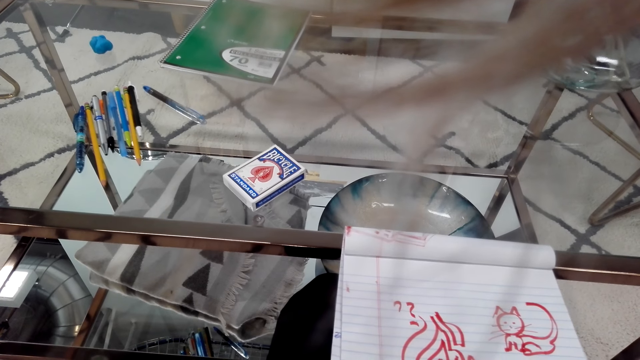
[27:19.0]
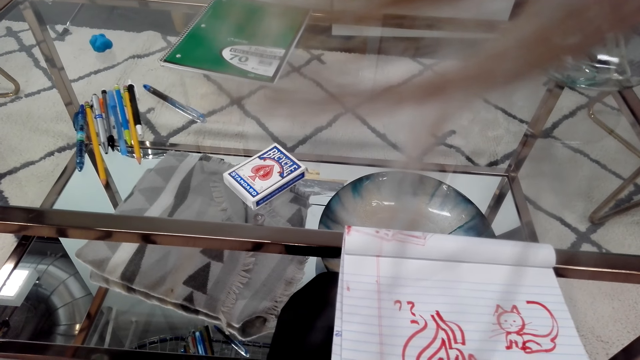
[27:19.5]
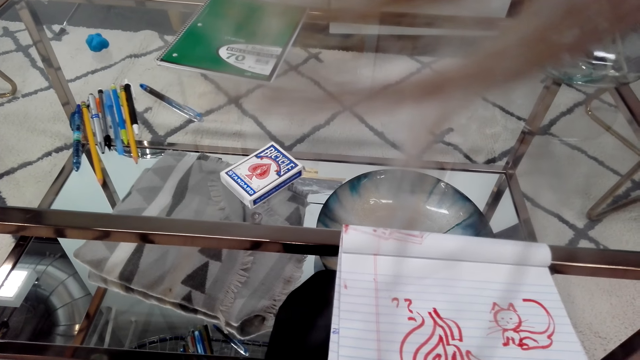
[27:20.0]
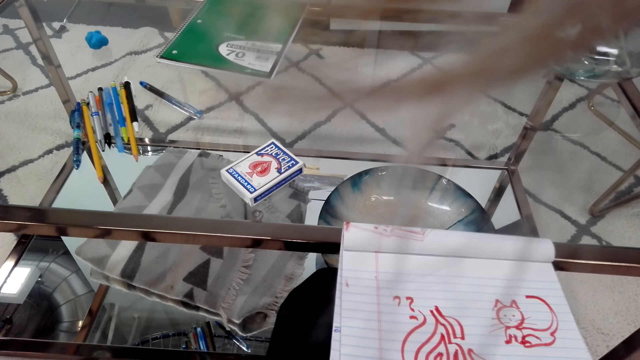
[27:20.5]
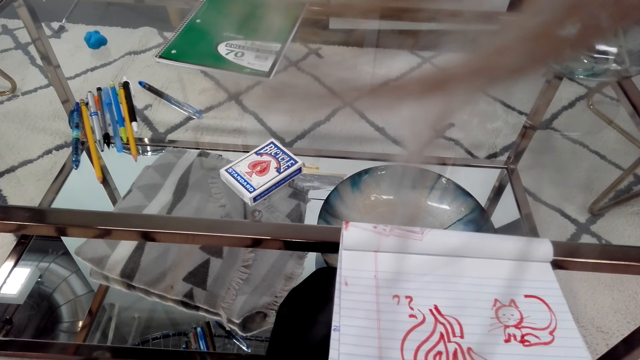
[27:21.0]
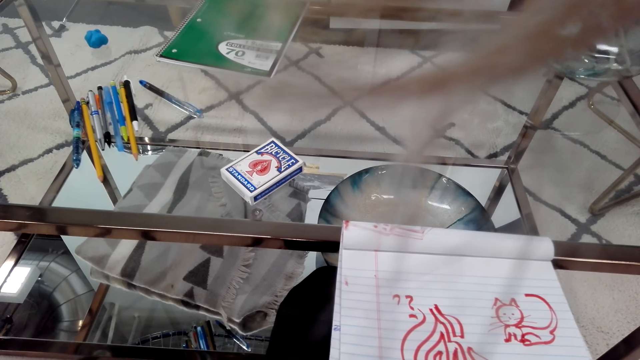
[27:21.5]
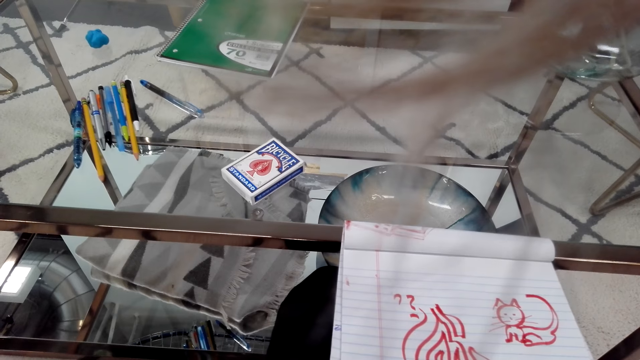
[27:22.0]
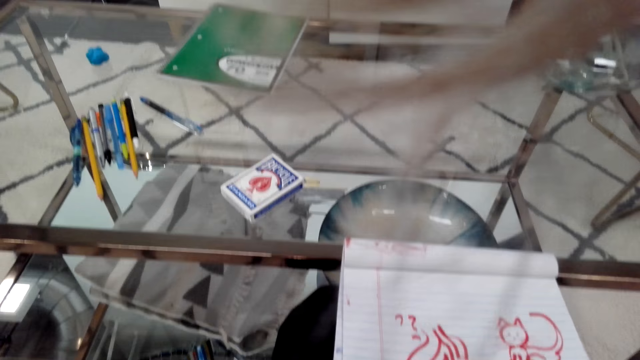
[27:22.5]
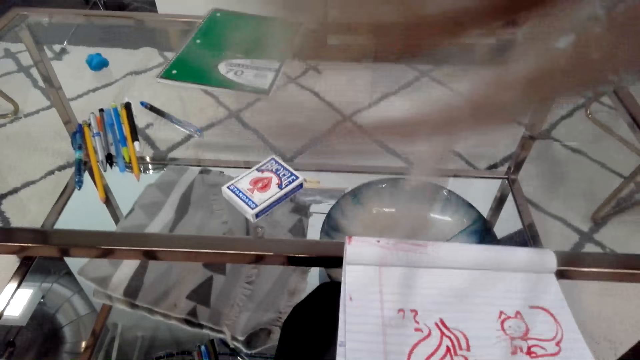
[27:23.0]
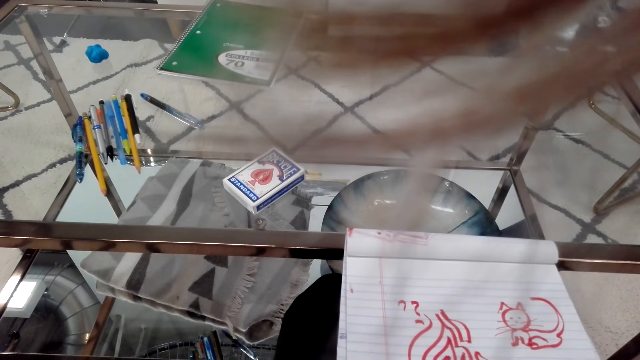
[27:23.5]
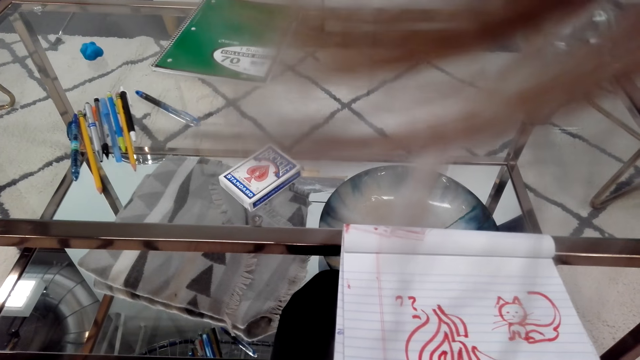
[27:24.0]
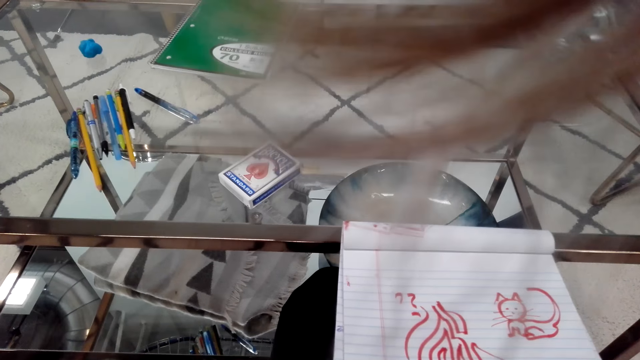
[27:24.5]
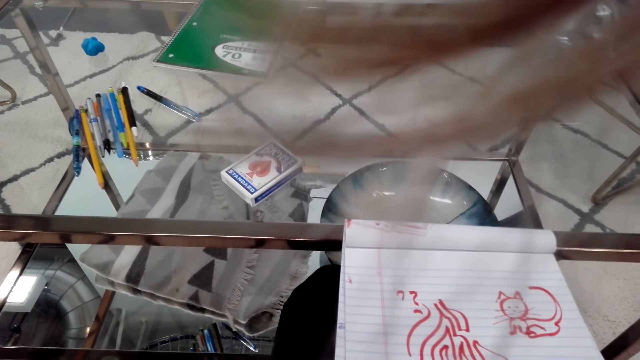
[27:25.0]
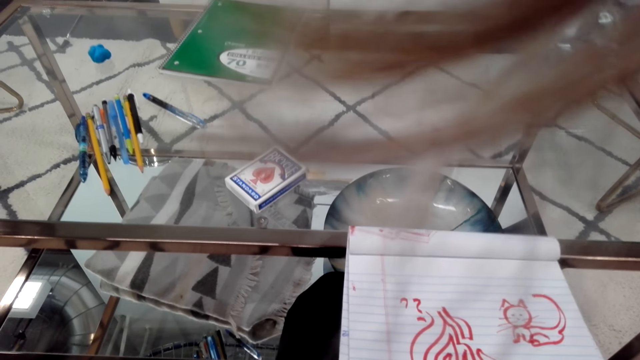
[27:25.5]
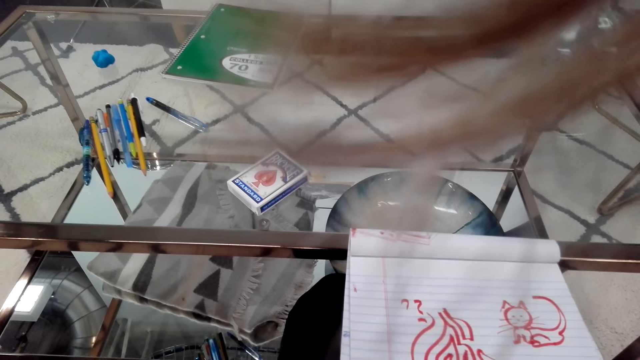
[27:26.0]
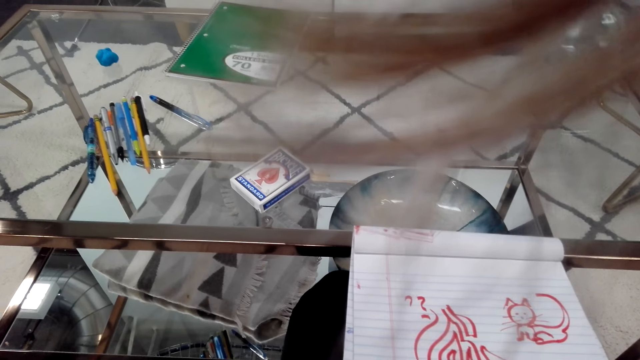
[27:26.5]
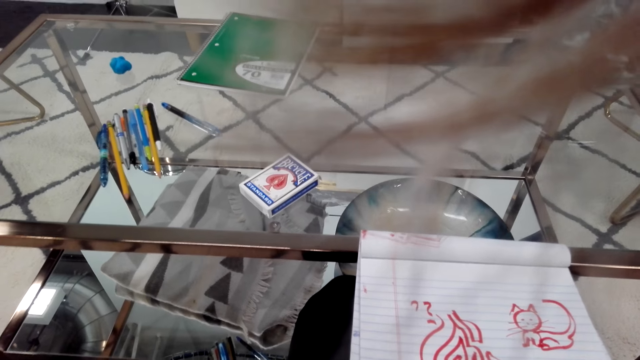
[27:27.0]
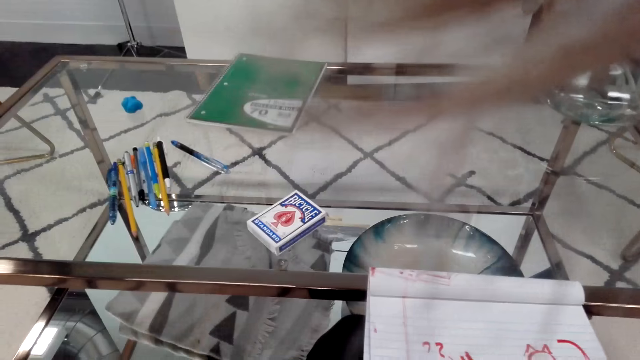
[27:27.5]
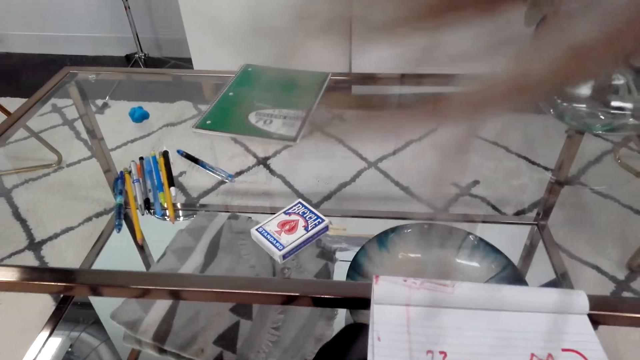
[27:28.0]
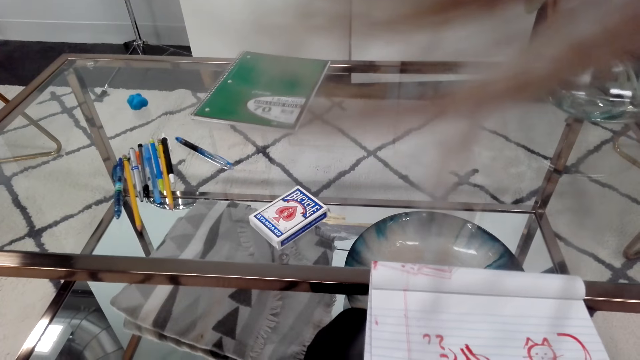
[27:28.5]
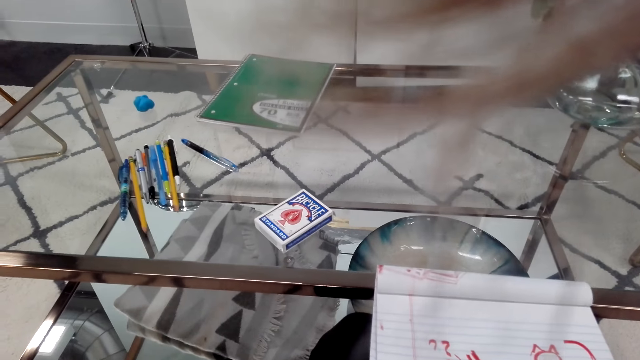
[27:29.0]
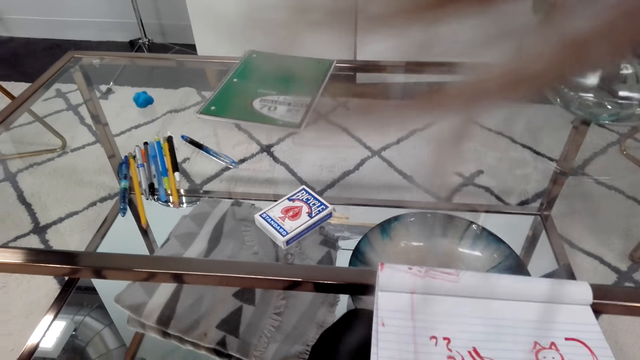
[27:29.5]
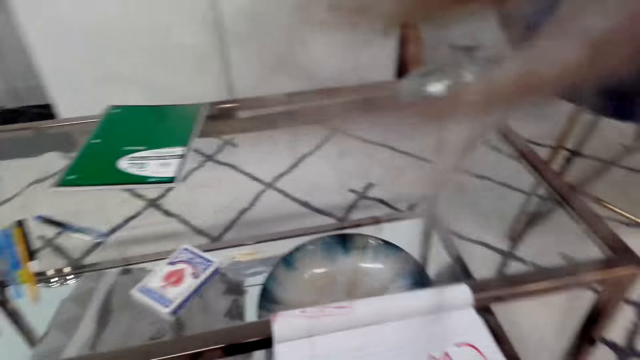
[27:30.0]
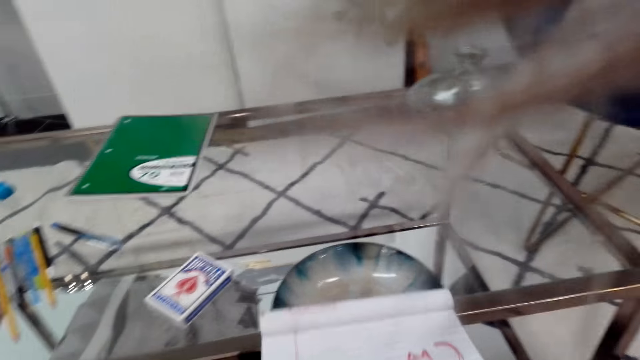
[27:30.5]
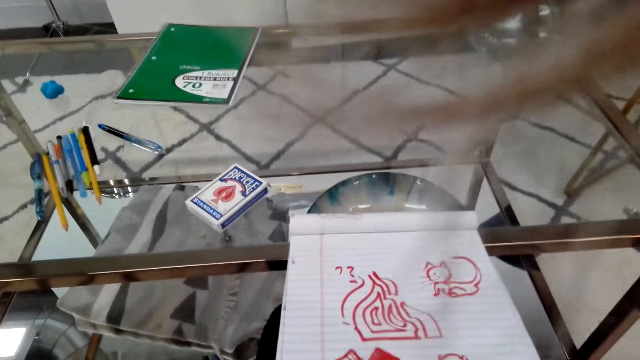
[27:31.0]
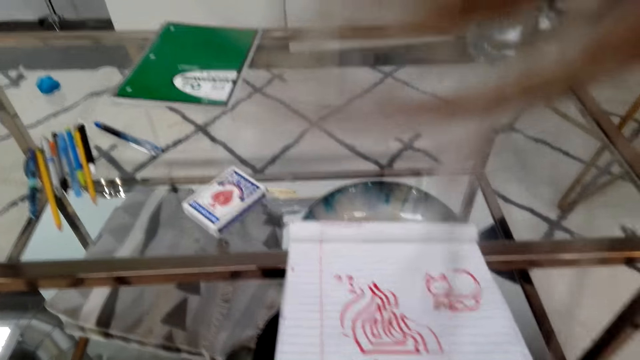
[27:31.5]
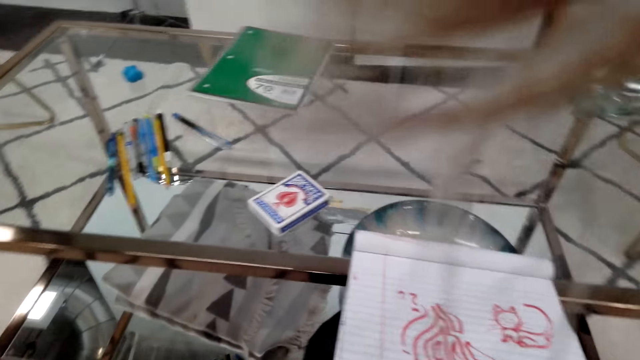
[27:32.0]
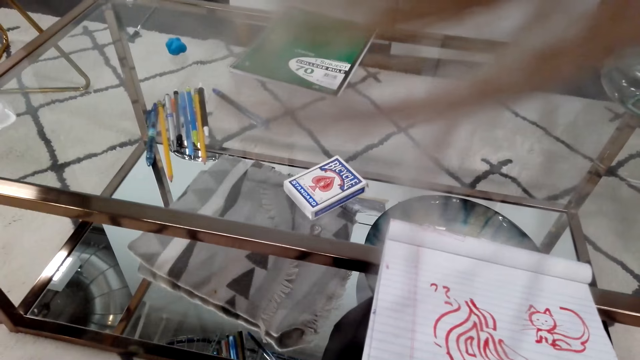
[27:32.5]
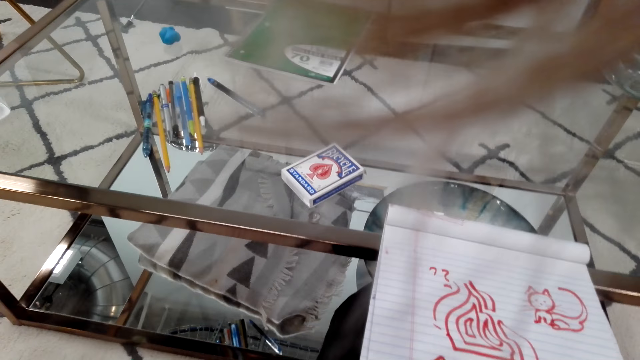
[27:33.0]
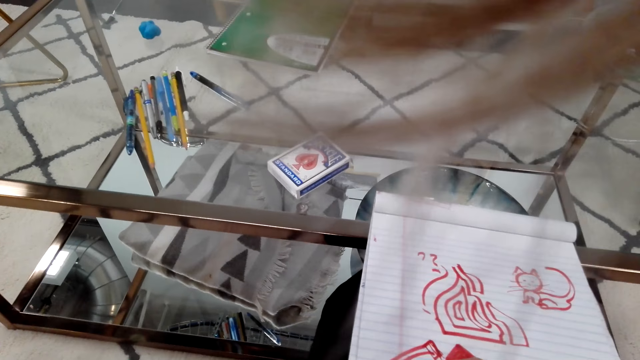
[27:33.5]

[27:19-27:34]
The camera wearer converses. They stare at the book. They converse. They stare at the book.

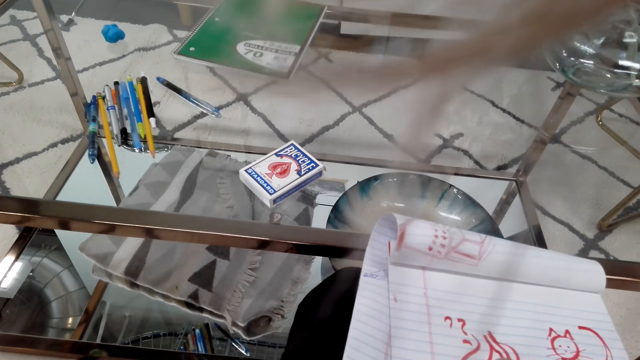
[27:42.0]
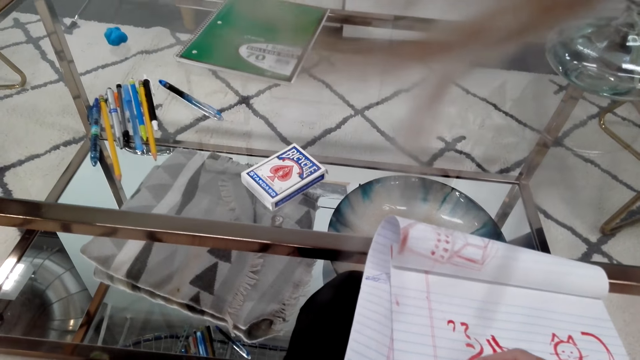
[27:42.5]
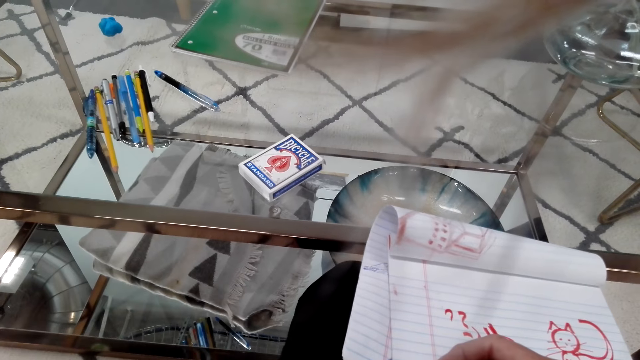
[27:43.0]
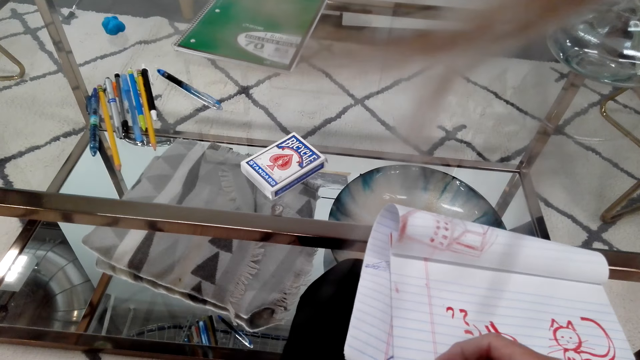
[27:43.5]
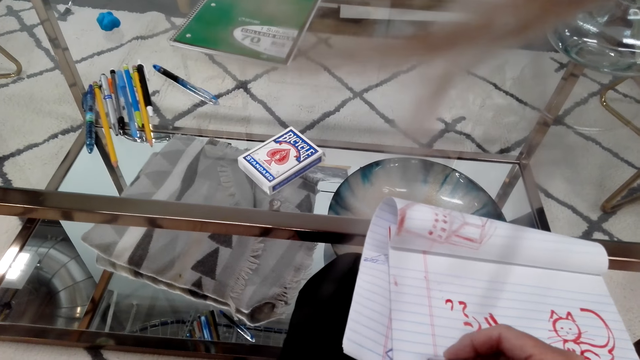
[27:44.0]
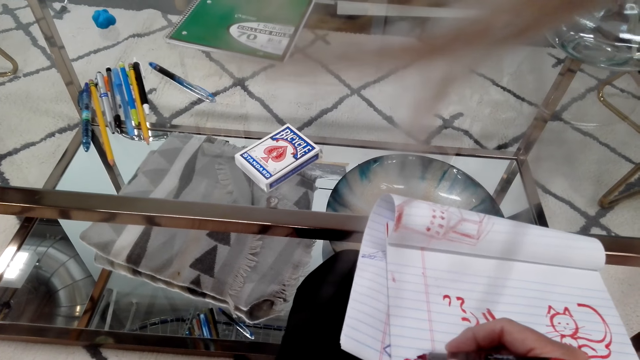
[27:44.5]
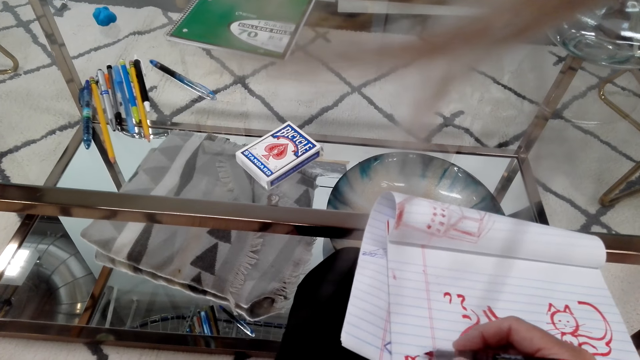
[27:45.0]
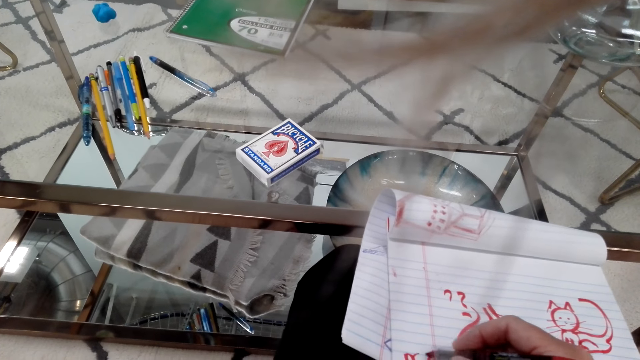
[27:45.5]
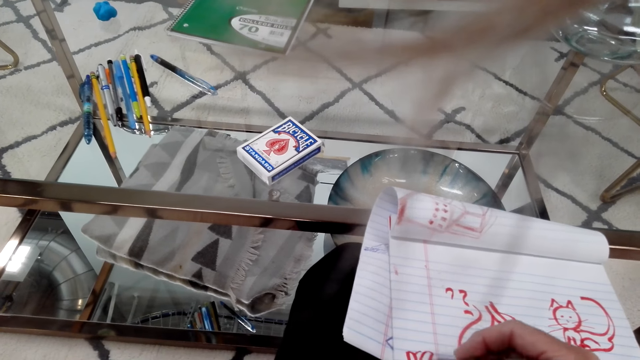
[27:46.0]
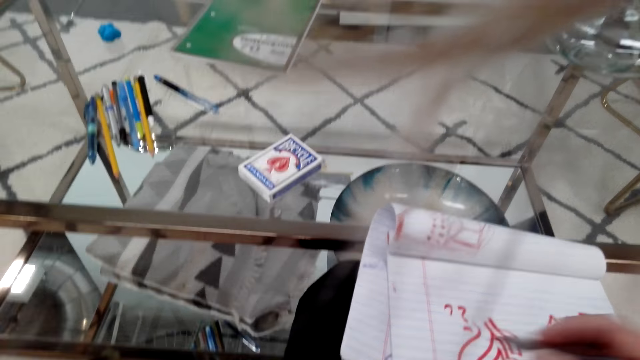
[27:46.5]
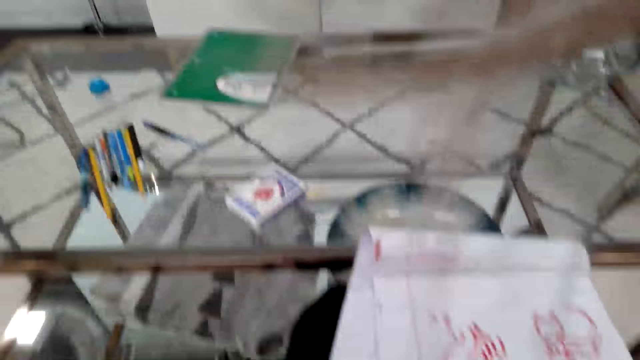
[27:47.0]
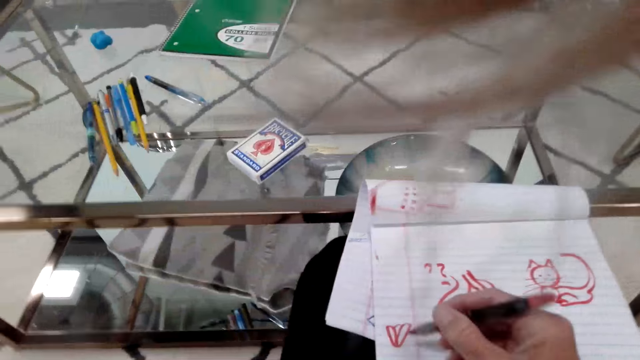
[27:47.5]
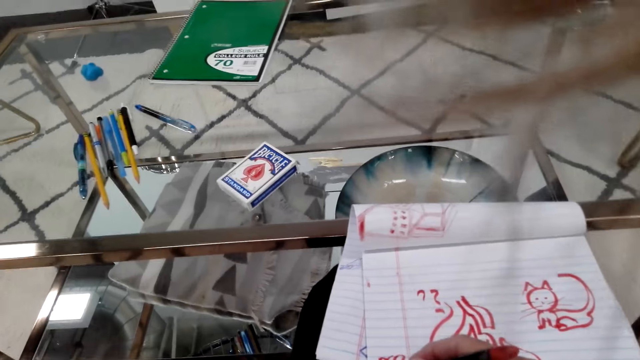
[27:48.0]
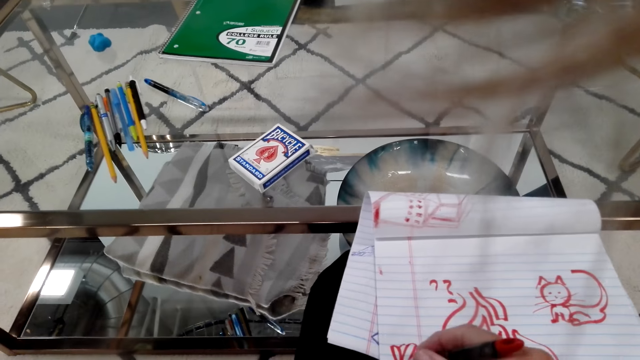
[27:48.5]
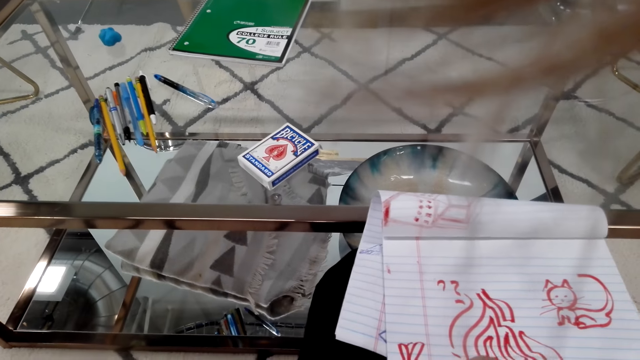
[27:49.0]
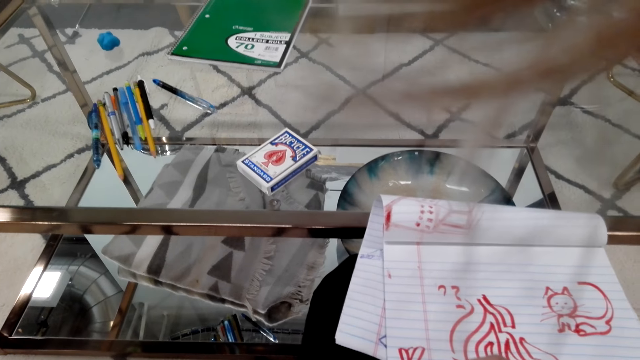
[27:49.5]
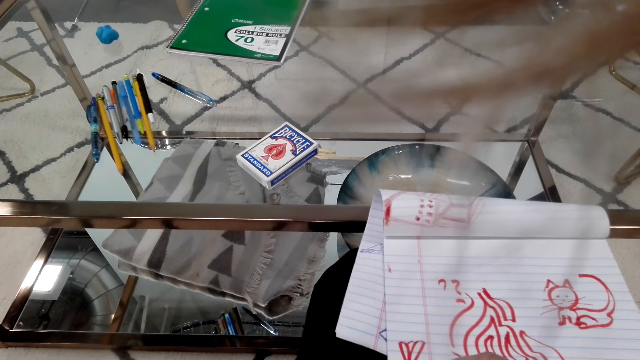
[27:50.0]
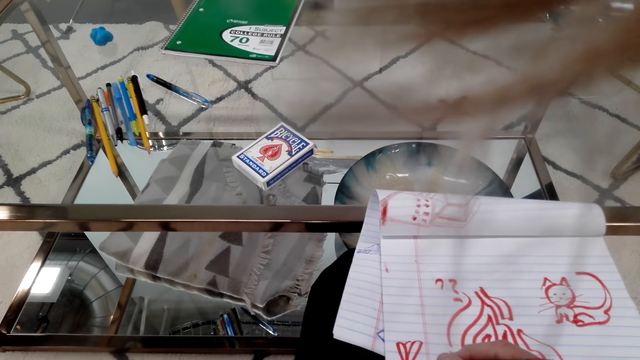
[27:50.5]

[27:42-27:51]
The camera wearer draws on the book. They talk on the phone. They draw on the book. They draw on the book again.
